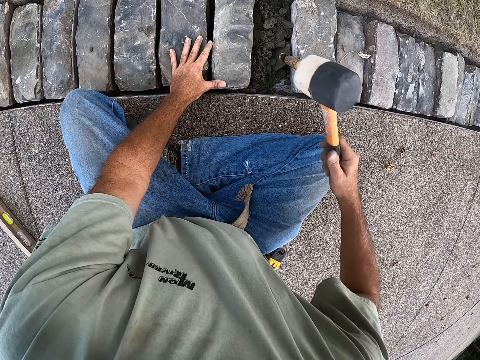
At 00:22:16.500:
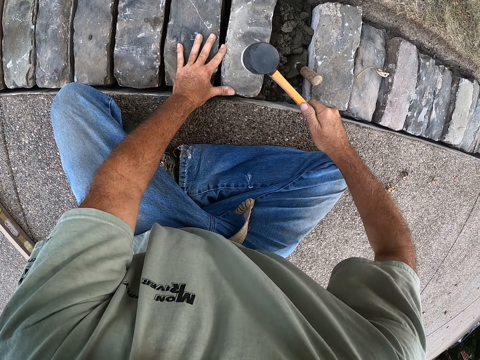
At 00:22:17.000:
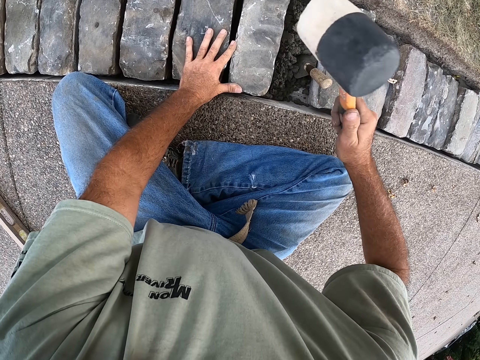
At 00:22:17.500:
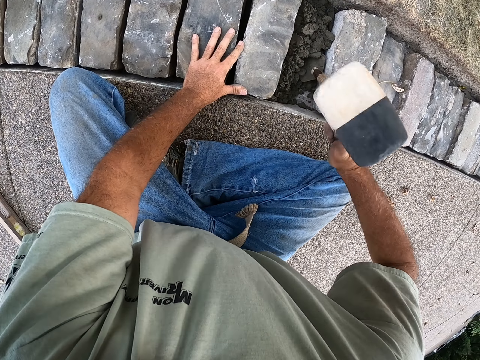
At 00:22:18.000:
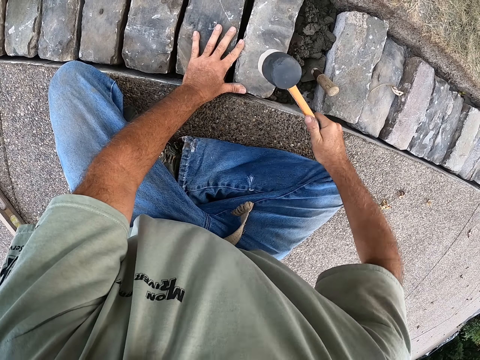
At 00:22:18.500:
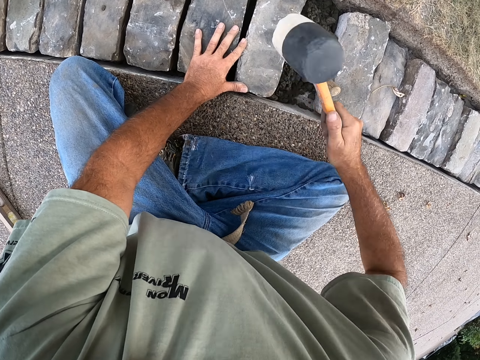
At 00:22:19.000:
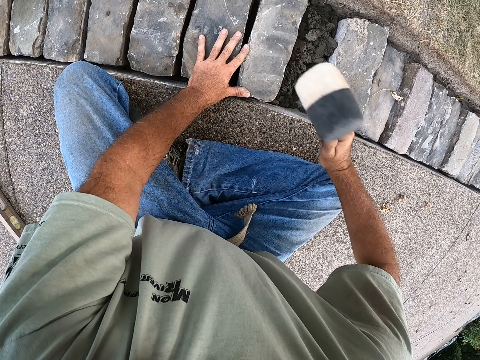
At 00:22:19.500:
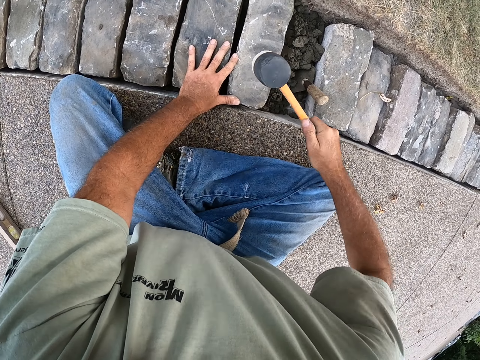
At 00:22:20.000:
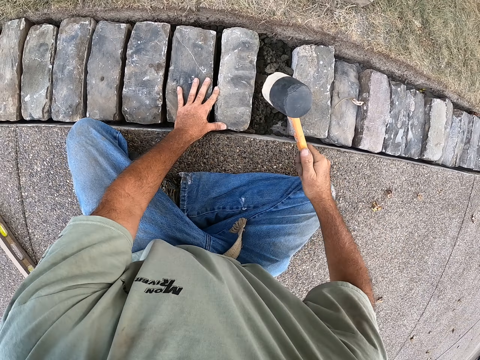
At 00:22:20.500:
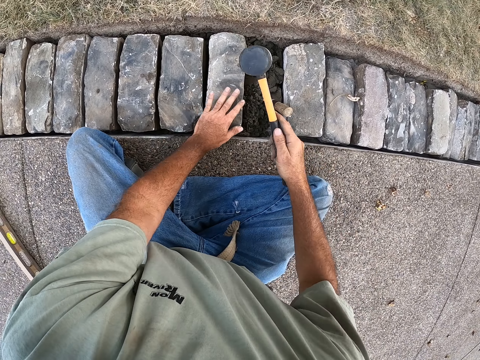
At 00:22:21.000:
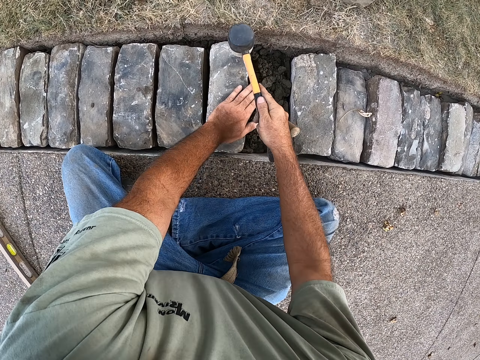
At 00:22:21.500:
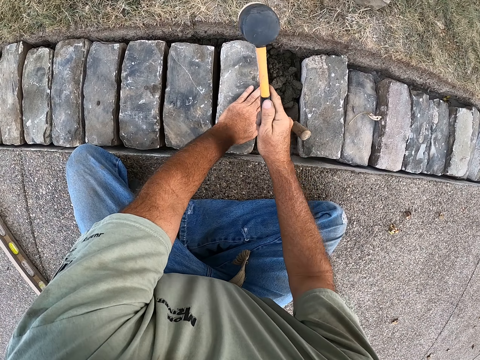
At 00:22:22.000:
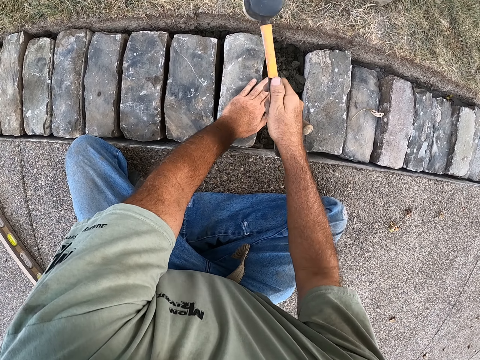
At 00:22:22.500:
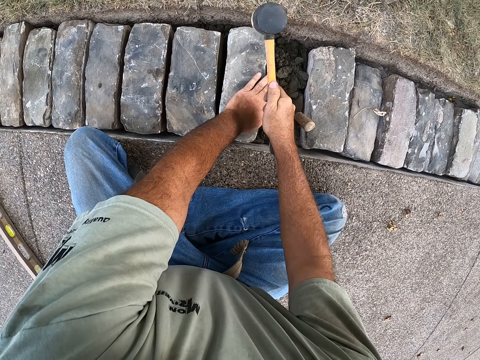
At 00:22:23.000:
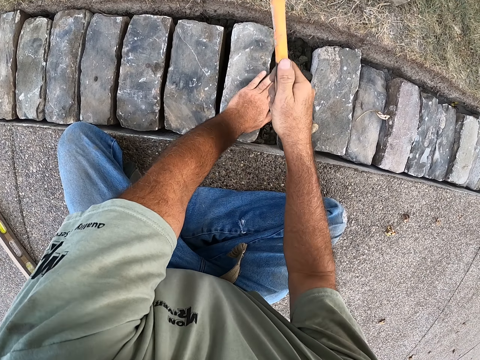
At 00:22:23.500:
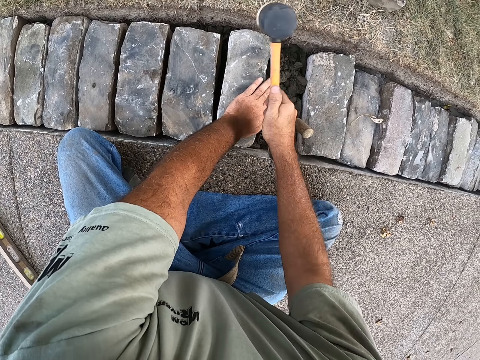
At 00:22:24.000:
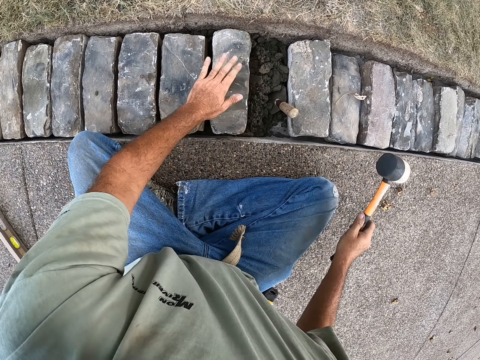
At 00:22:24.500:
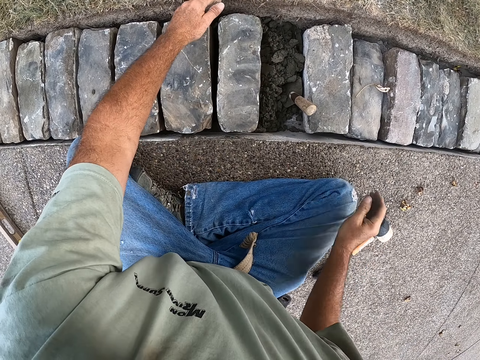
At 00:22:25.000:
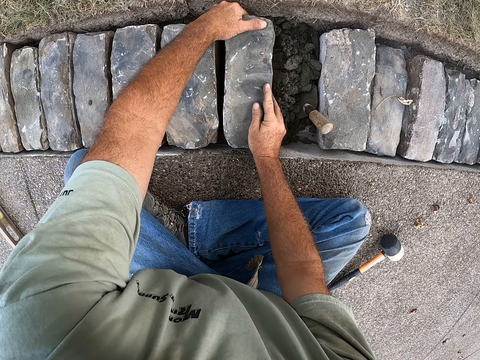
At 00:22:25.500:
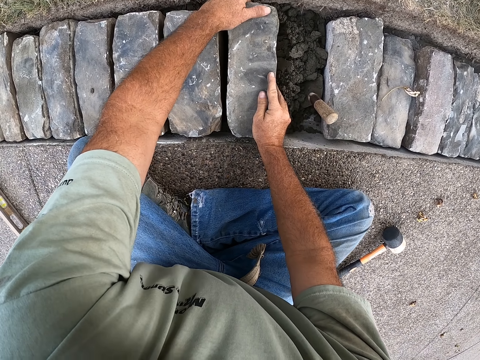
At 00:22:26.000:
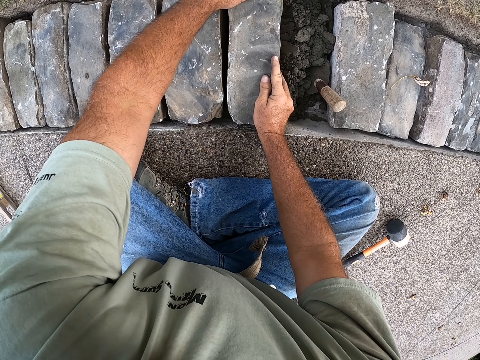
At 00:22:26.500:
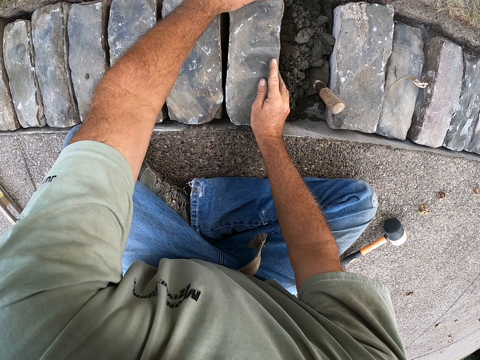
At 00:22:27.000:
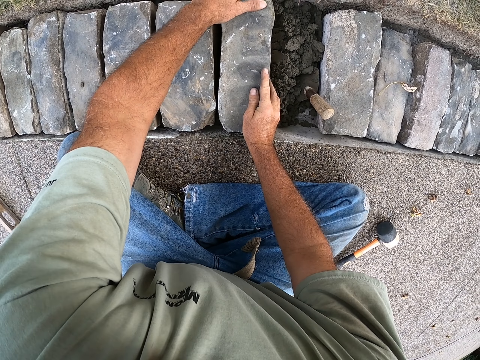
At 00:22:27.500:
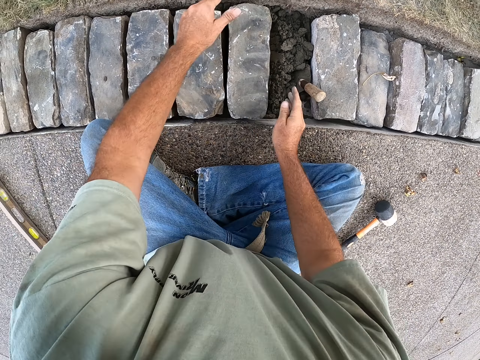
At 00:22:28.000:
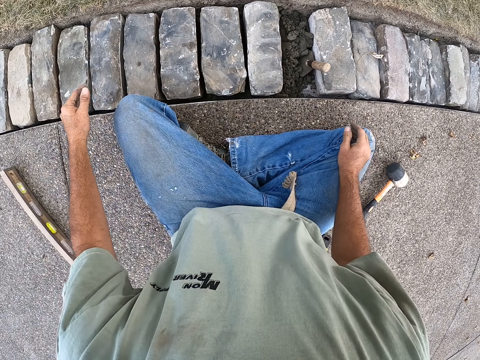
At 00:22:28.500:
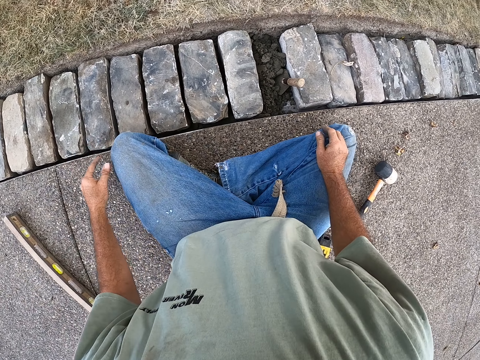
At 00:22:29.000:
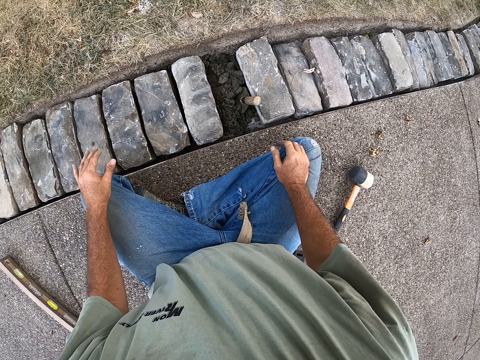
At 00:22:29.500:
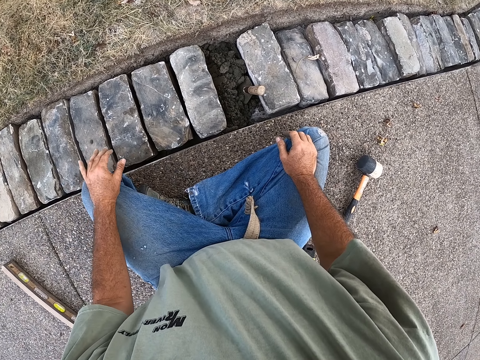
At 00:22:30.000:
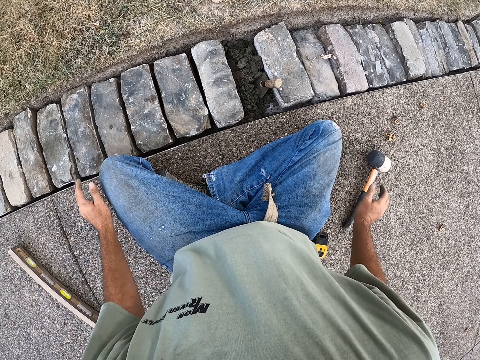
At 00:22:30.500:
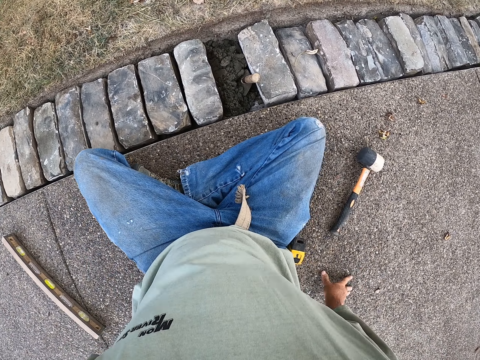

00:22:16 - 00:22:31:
The camera wearer picks up a concrete hammer from the ground with the right hand. They hit the concrete with the hammer. They drop the hammer on the ground. They fix the concrete block with both hands.

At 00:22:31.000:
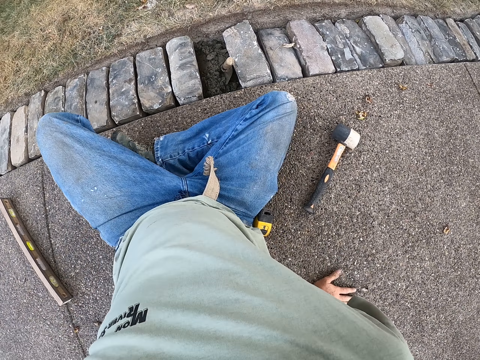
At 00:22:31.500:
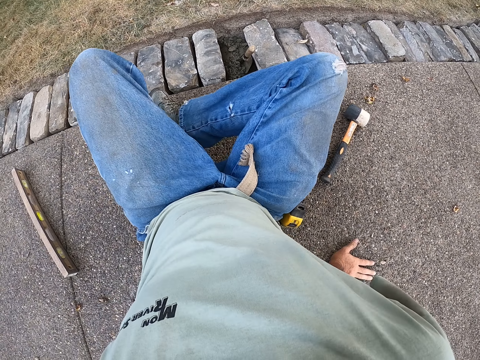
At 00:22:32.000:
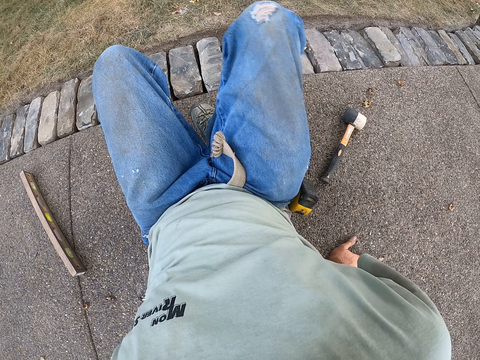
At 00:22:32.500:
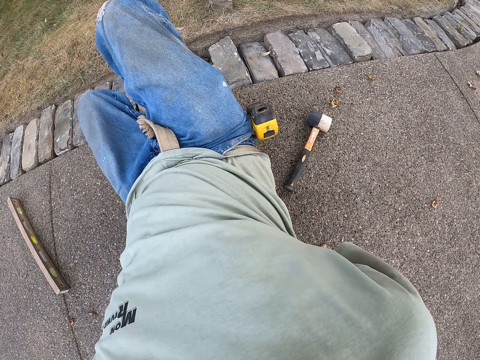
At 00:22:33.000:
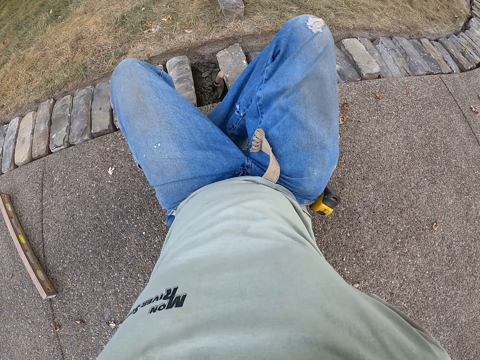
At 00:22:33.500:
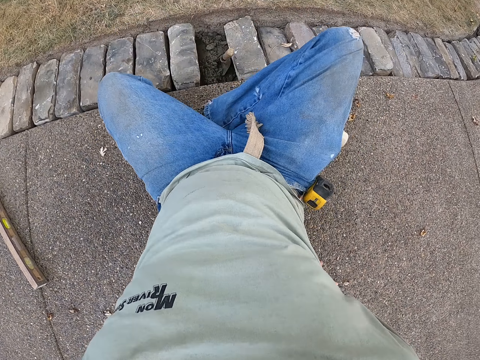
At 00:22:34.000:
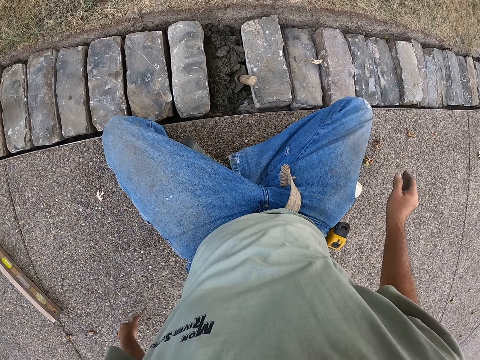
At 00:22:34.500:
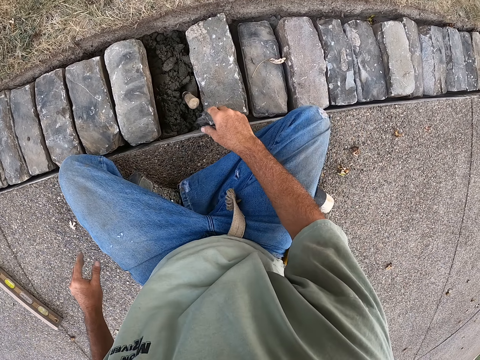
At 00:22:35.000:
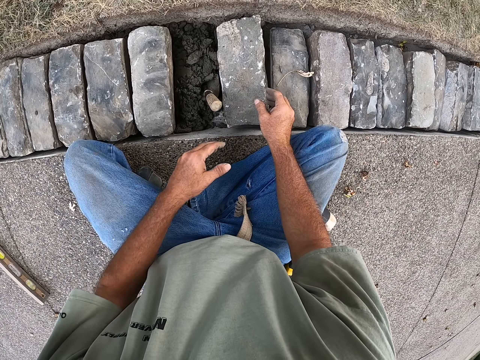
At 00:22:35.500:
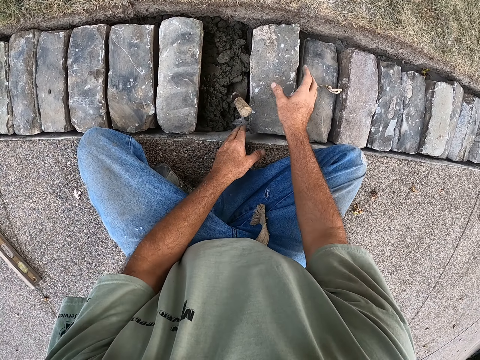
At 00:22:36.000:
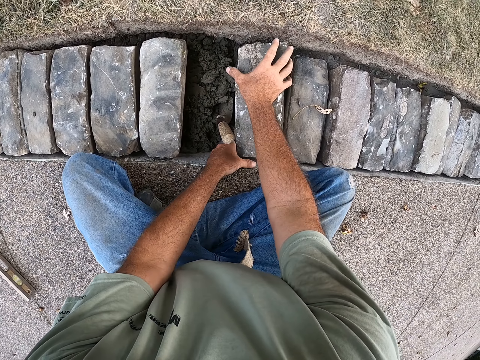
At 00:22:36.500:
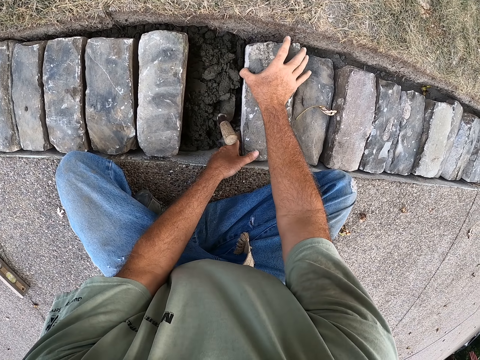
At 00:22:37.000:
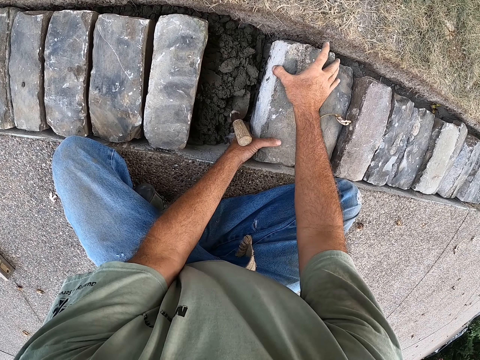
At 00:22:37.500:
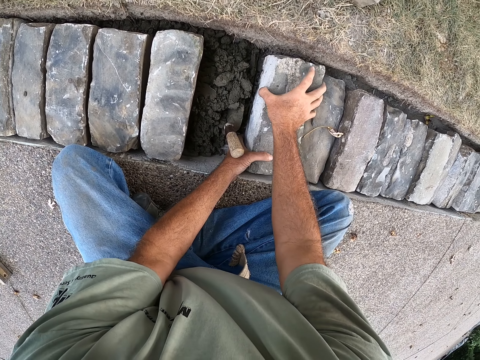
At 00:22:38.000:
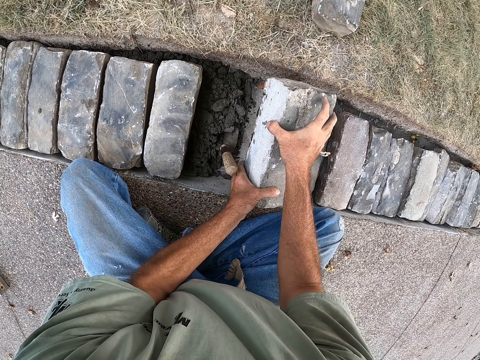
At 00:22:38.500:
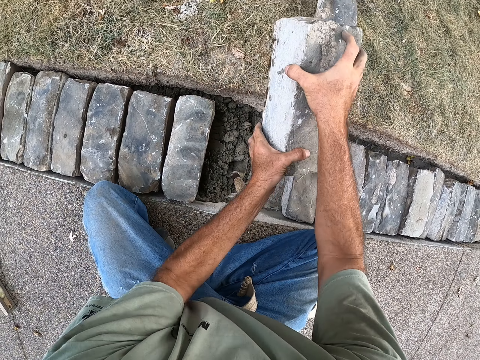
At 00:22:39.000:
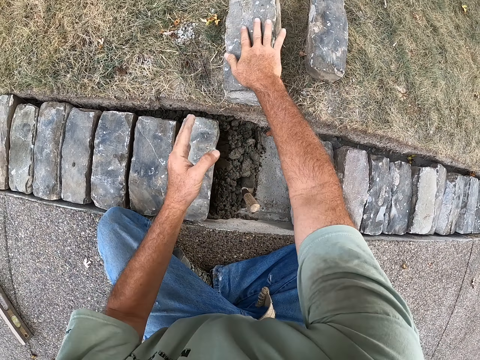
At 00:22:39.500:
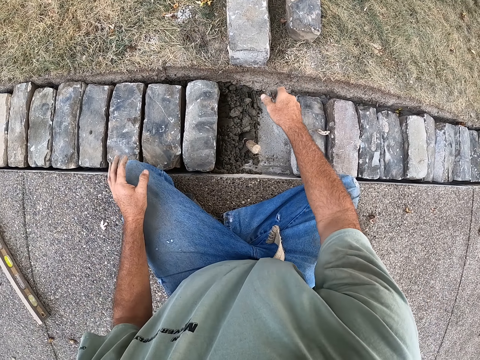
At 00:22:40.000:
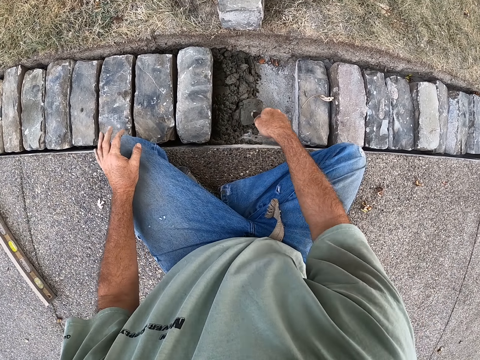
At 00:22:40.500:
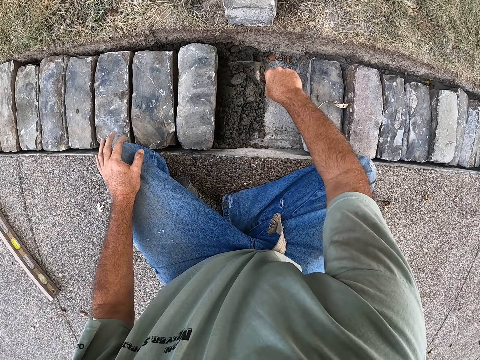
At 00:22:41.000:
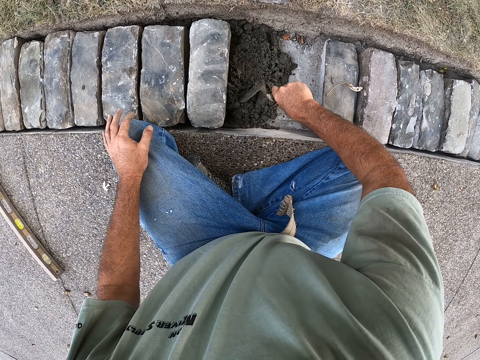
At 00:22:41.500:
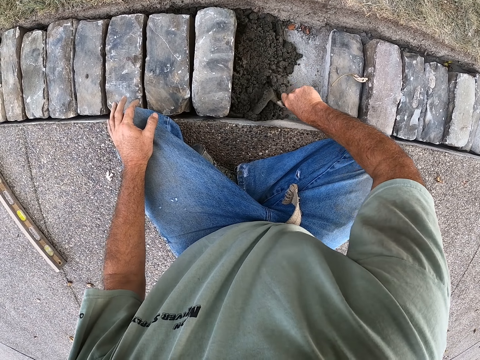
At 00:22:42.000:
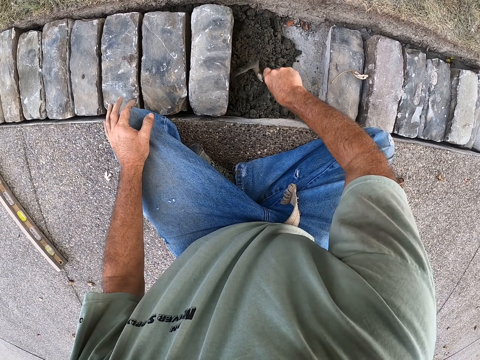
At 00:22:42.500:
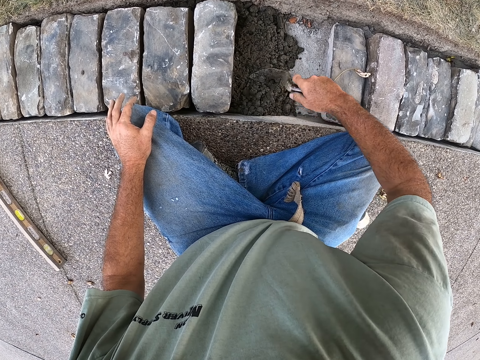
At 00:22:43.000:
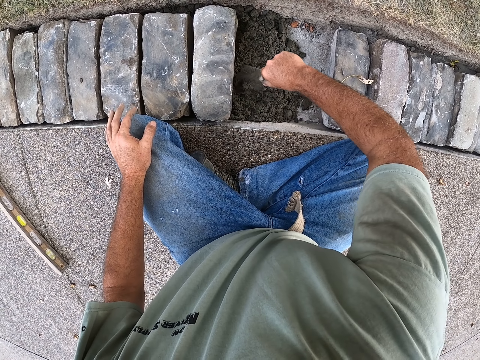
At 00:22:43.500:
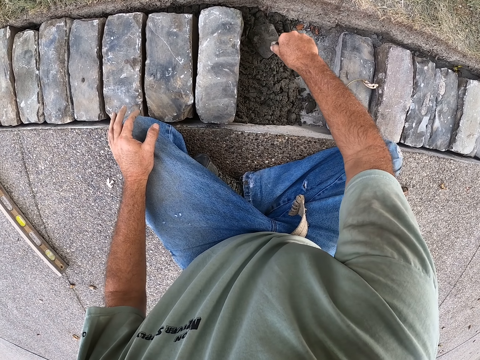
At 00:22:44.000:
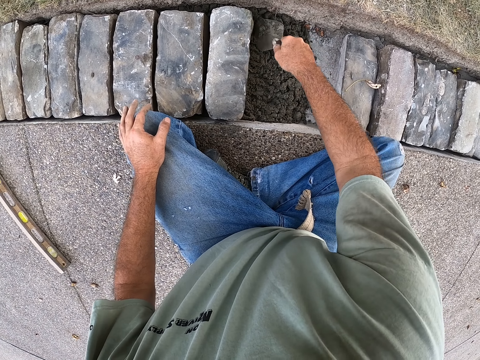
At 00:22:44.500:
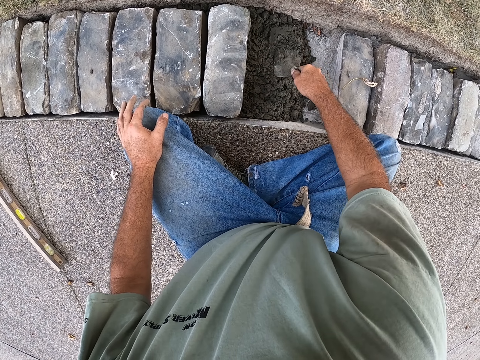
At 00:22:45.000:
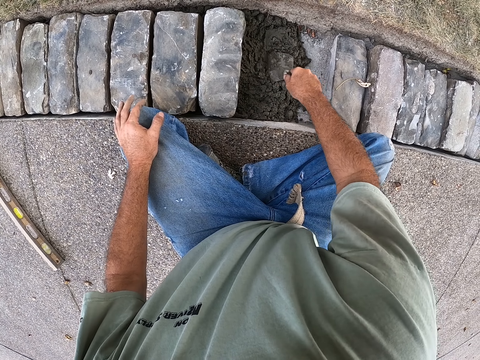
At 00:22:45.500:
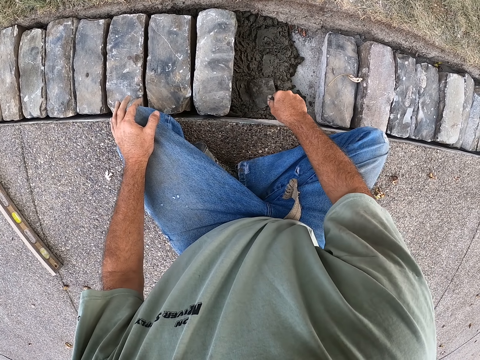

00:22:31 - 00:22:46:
The camera wearer moves his body a little. He picks a concrete block from the hole with both hands. He drops the concrete block aside. He pulls the trowel from the ballast. He levels the ballast with the trowel. He spreads the sand with the brick trowel.
